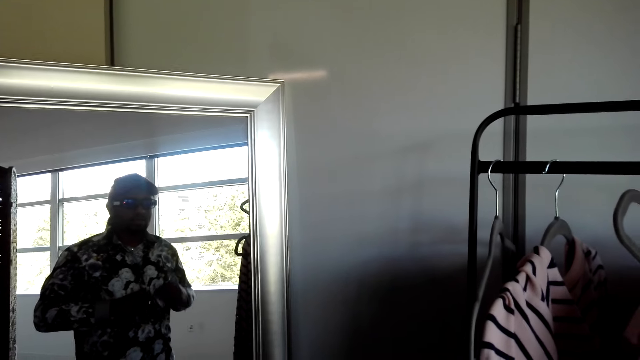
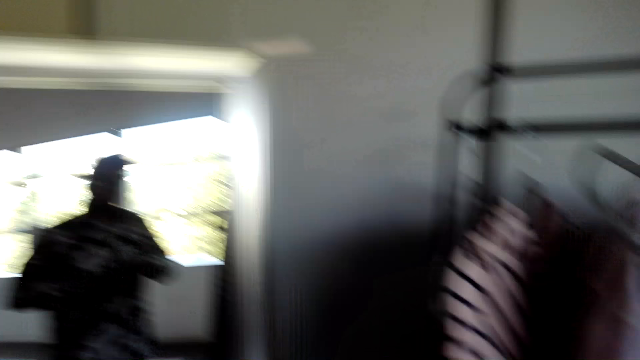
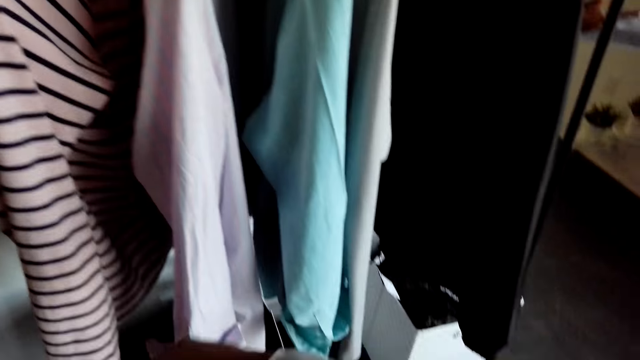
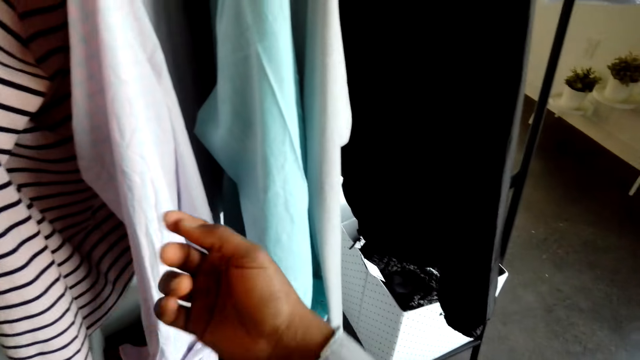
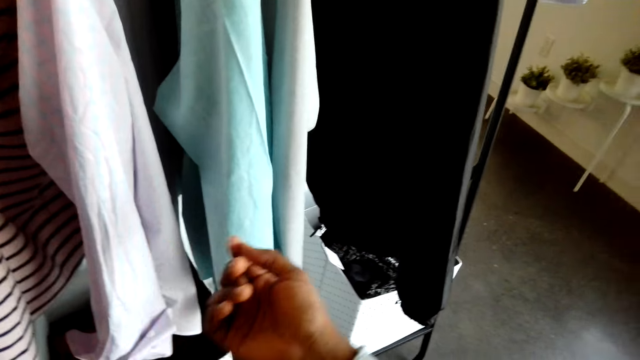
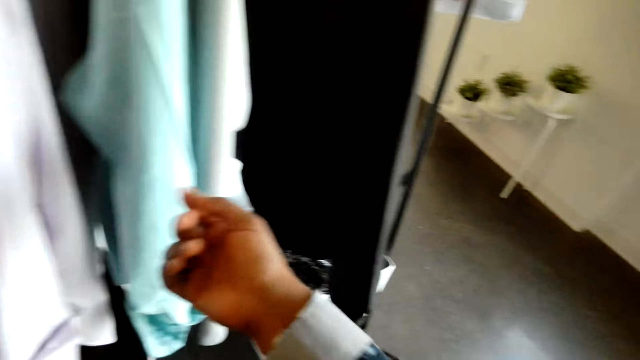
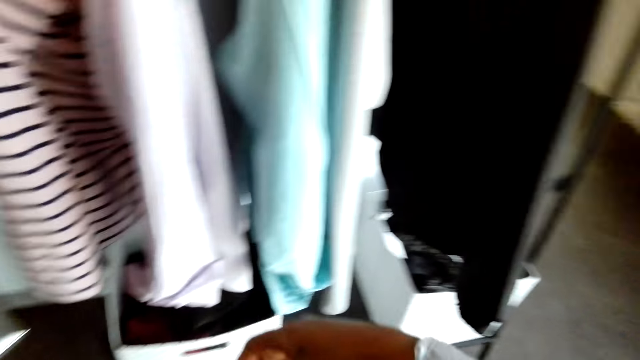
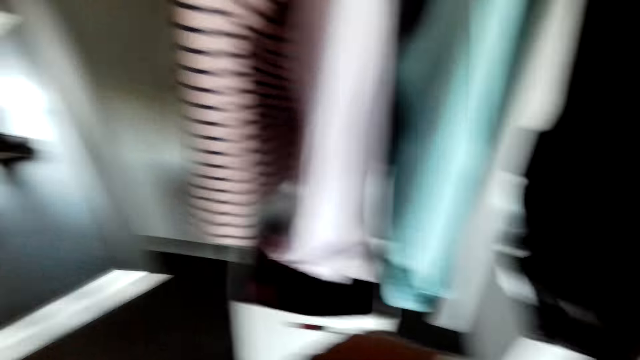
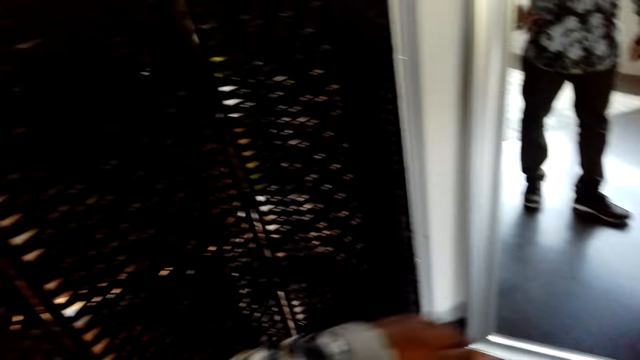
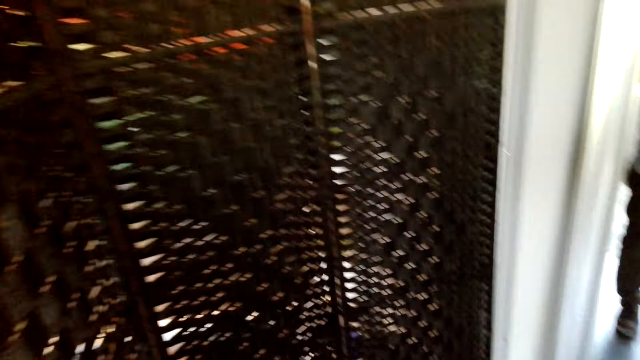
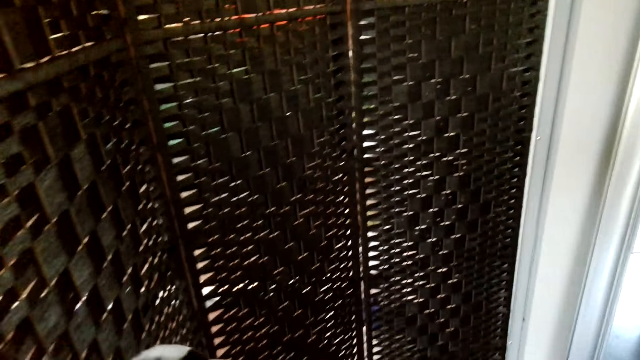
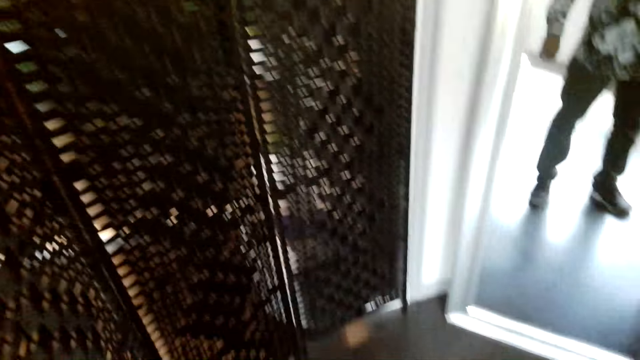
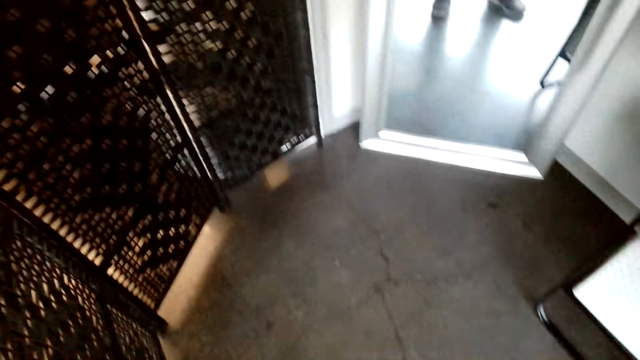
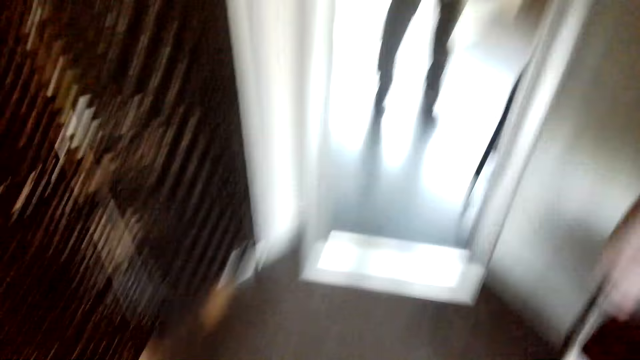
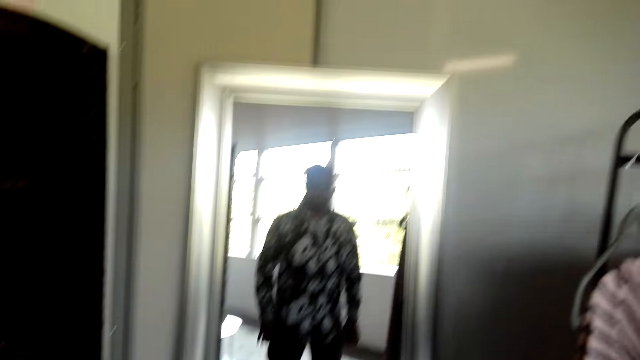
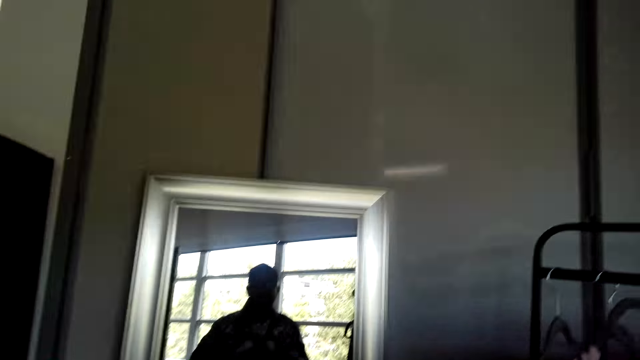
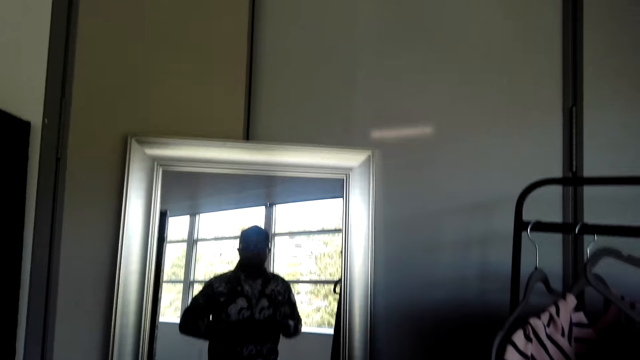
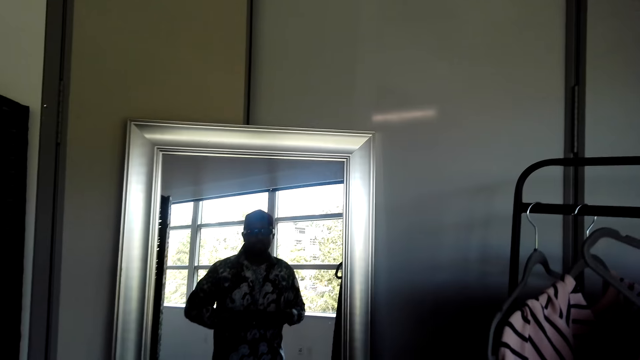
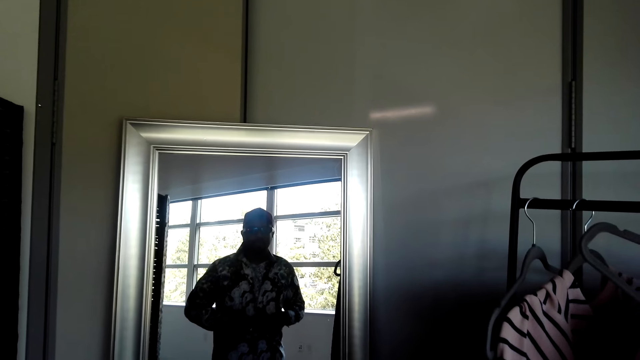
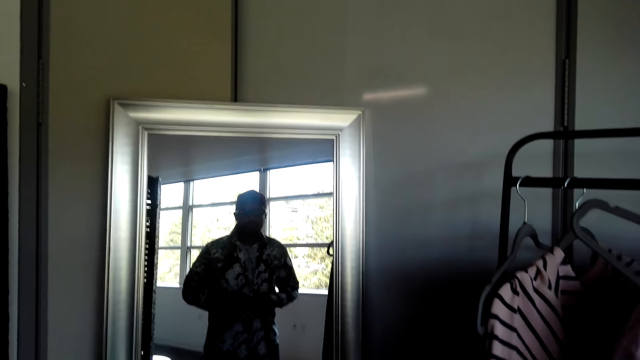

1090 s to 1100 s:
The camera wearer looks at the shirt's sleeve. They look at themselves on the mirror.

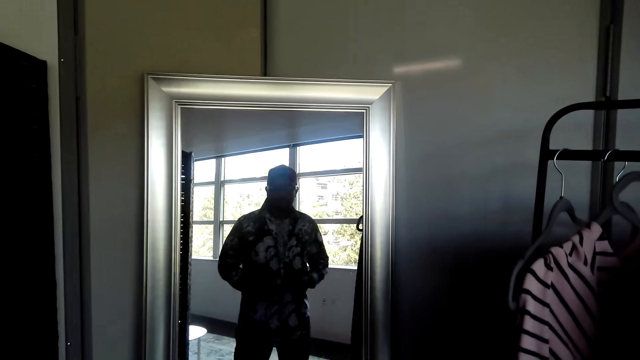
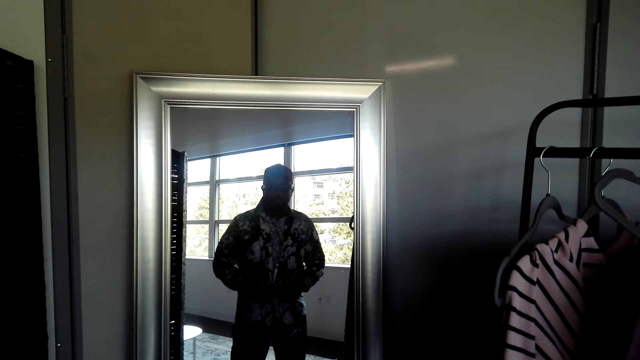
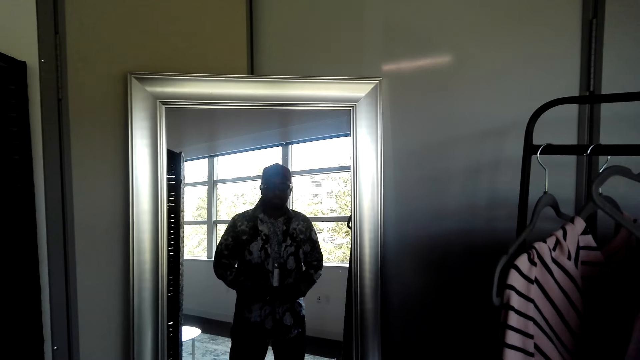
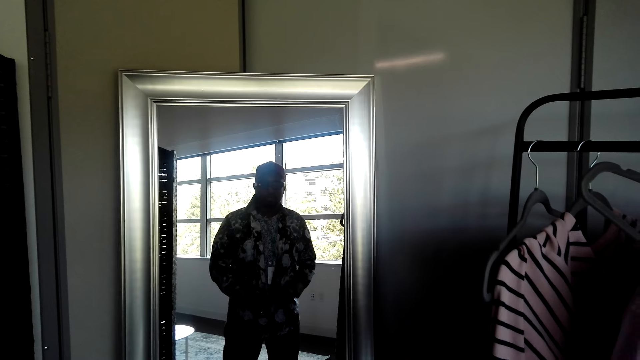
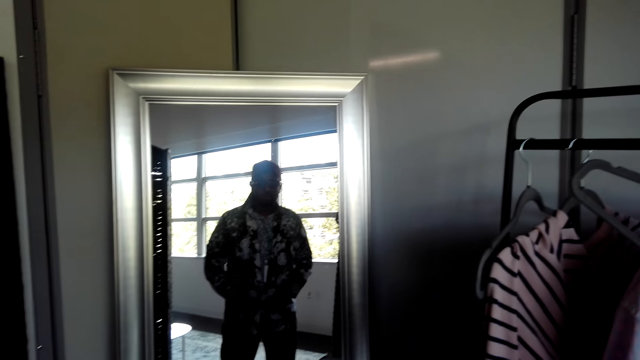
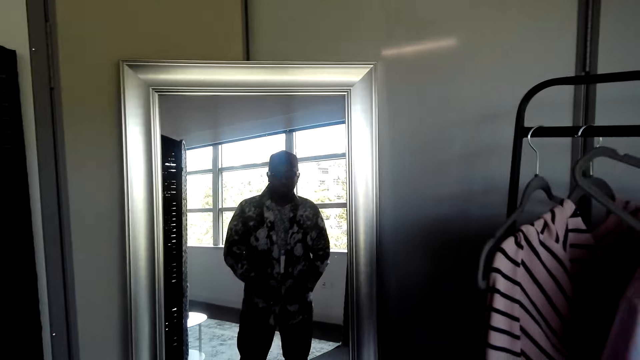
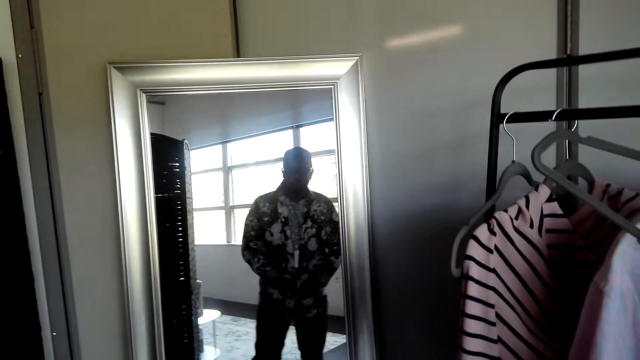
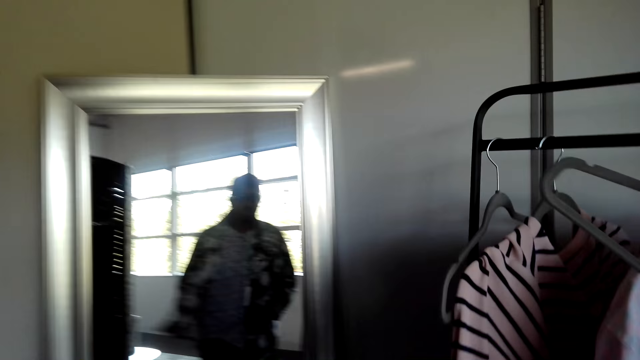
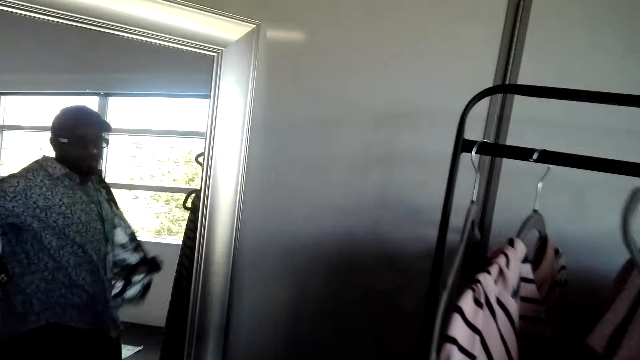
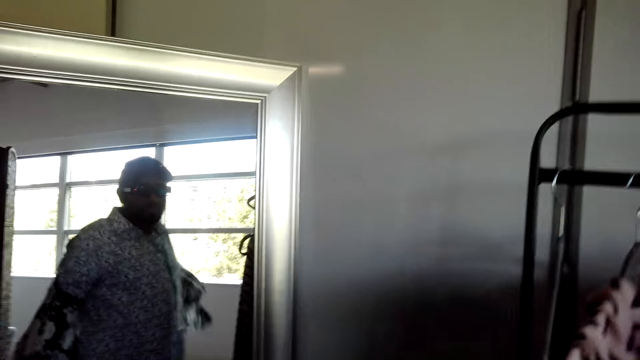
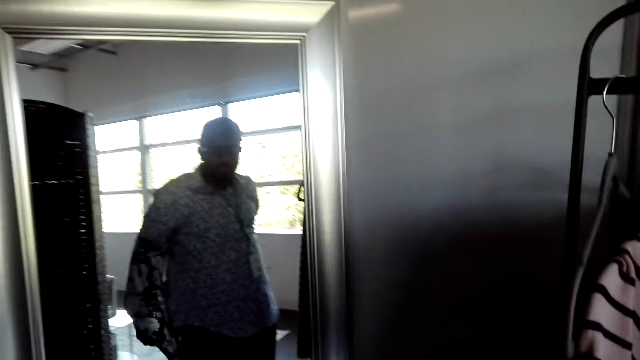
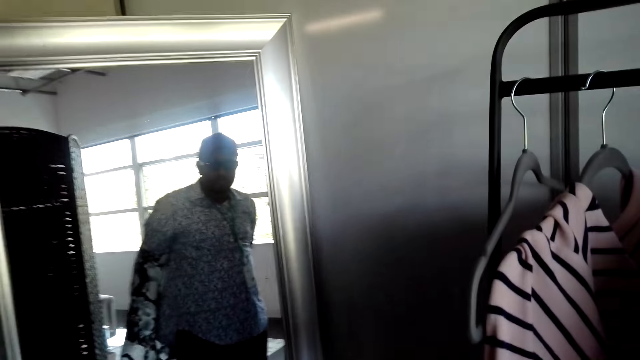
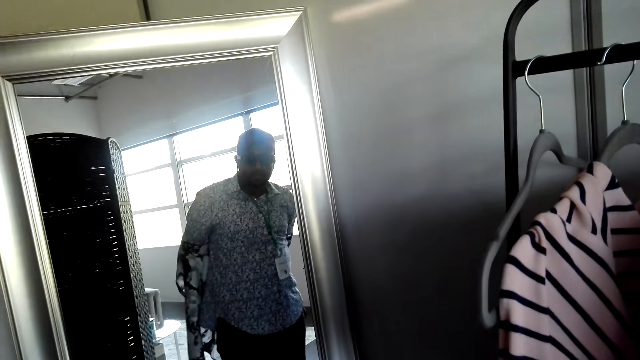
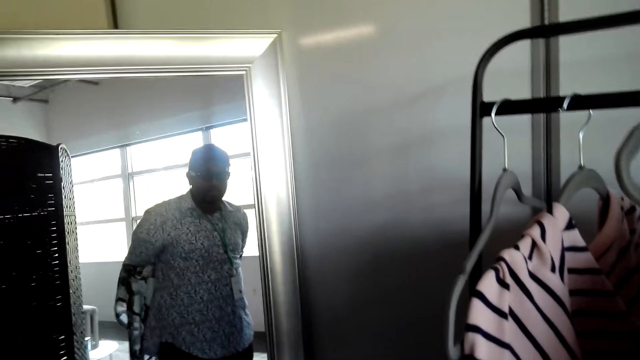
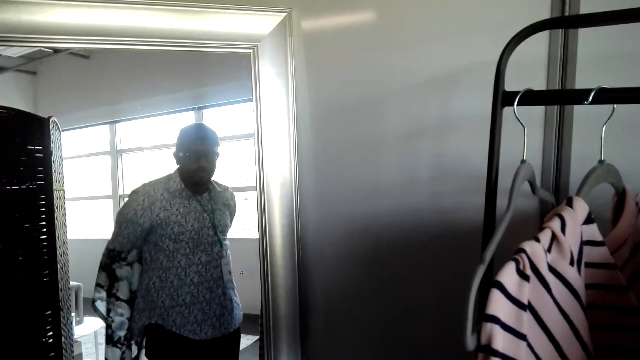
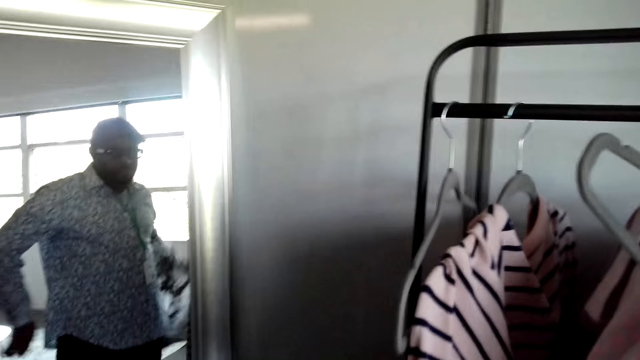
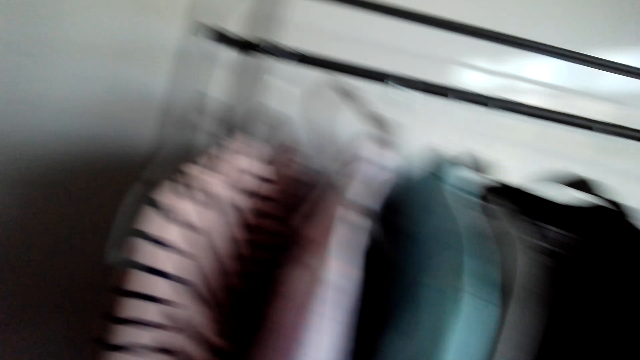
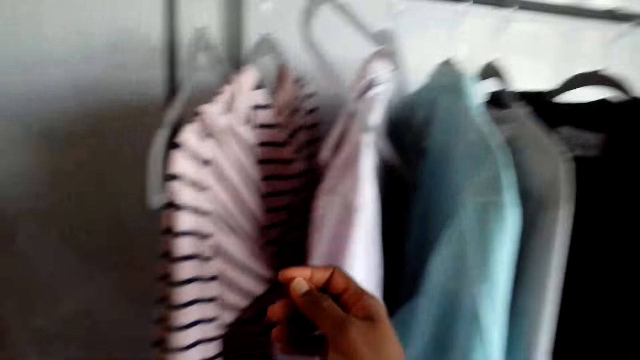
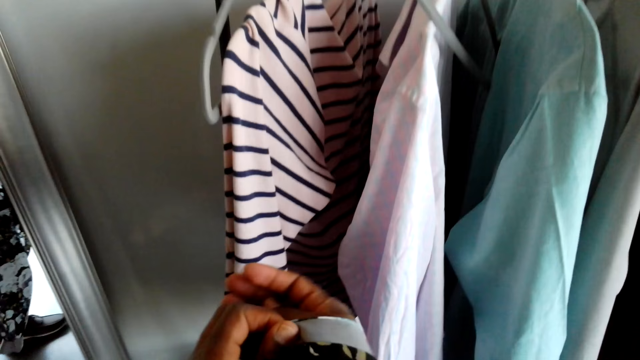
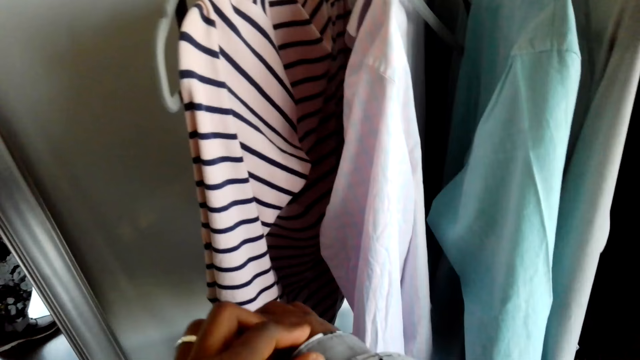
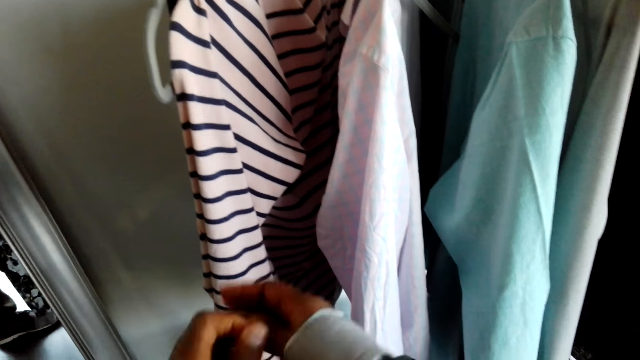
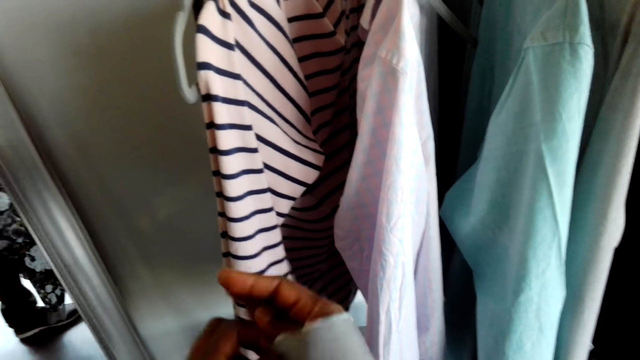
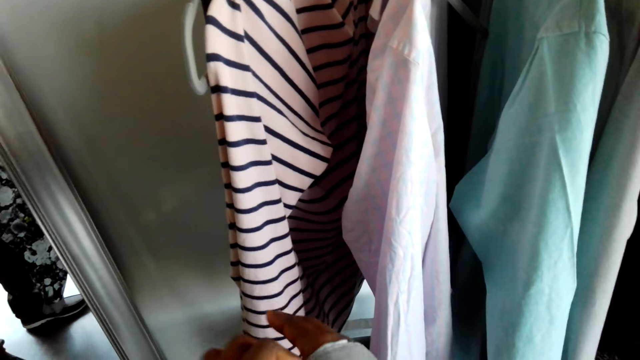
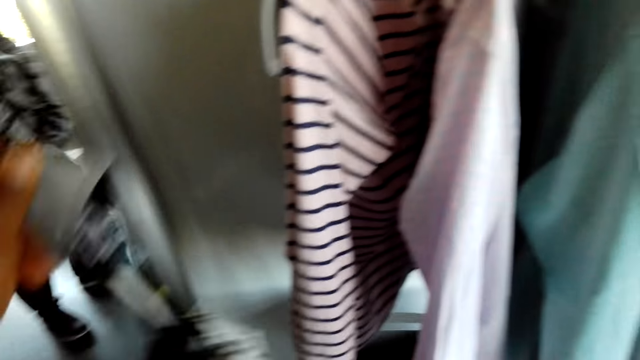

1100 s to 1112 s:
The camera wearer unbuttons the shirt. He unbuttons the shirt again. He removes the shirt. He moves his right hand. He folds the shirt's sleeve.
